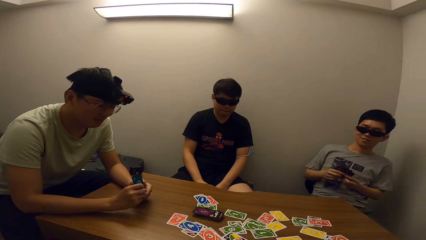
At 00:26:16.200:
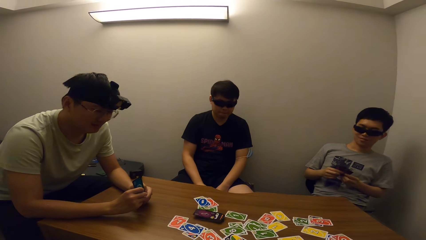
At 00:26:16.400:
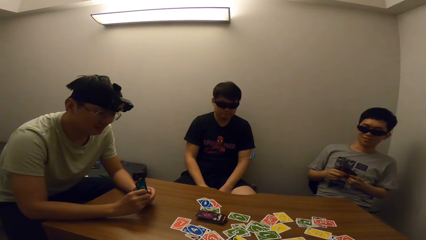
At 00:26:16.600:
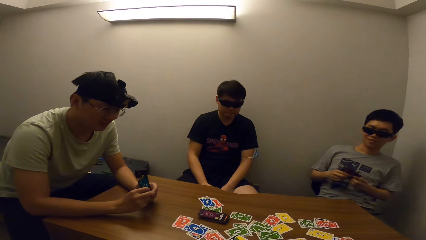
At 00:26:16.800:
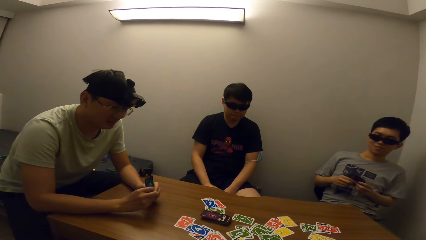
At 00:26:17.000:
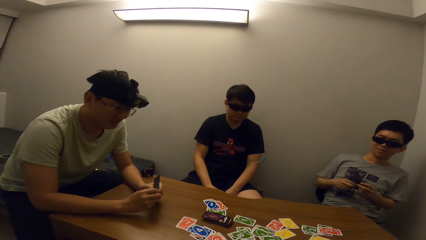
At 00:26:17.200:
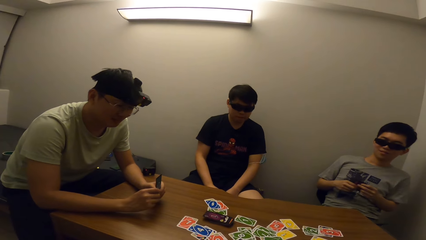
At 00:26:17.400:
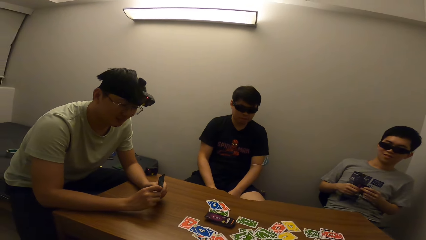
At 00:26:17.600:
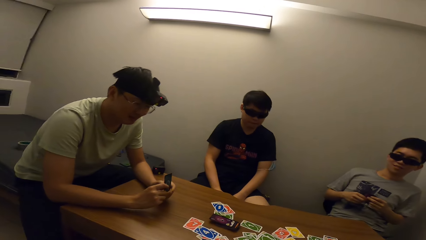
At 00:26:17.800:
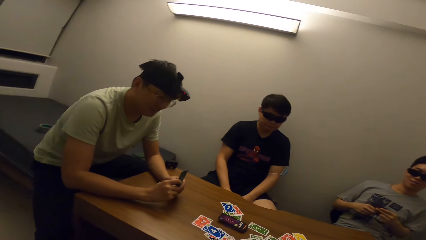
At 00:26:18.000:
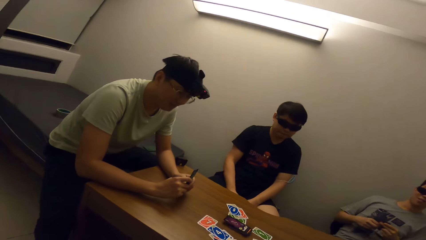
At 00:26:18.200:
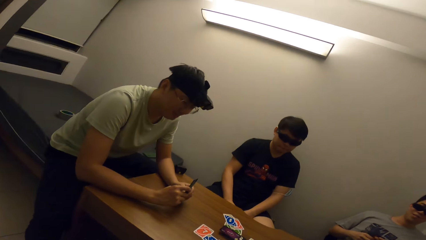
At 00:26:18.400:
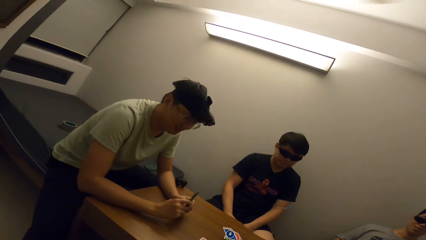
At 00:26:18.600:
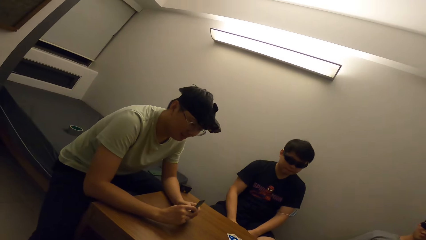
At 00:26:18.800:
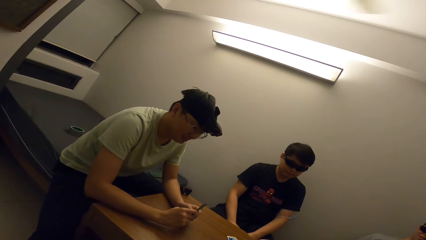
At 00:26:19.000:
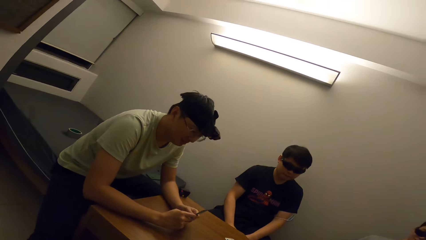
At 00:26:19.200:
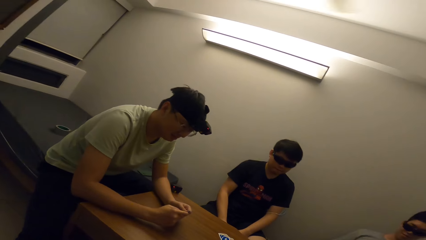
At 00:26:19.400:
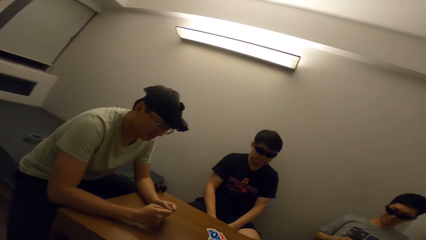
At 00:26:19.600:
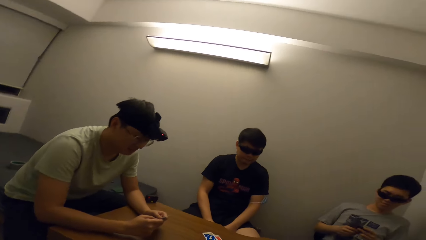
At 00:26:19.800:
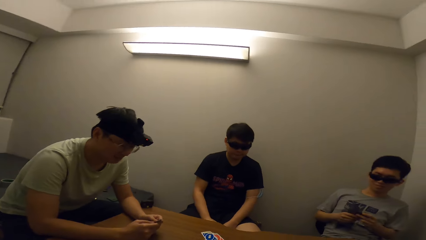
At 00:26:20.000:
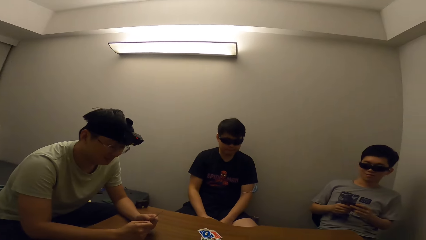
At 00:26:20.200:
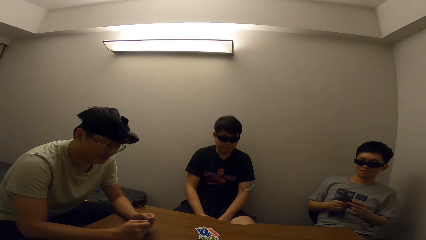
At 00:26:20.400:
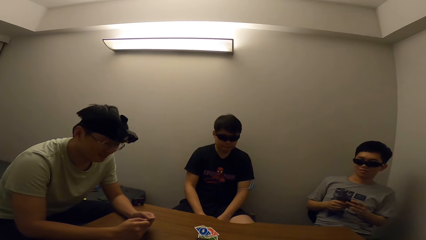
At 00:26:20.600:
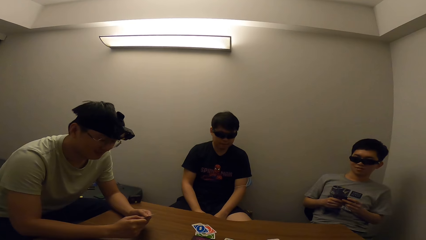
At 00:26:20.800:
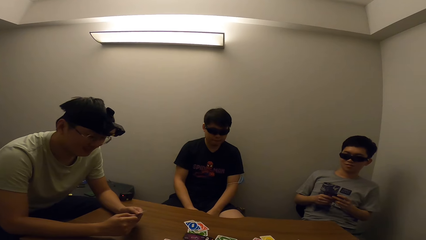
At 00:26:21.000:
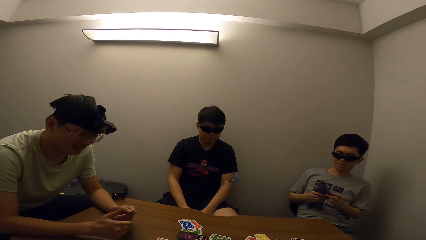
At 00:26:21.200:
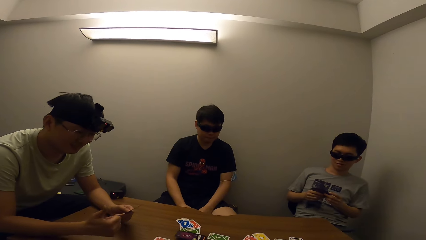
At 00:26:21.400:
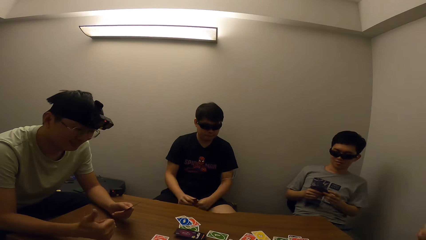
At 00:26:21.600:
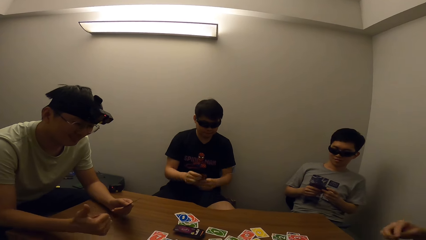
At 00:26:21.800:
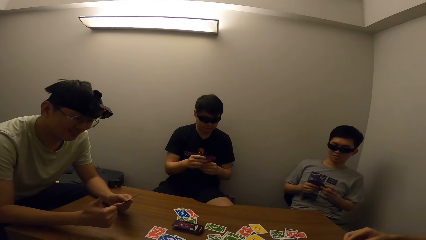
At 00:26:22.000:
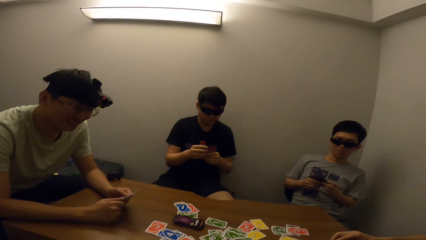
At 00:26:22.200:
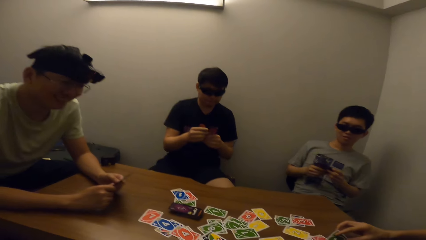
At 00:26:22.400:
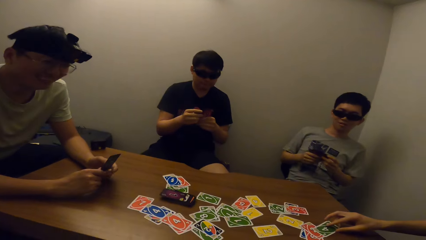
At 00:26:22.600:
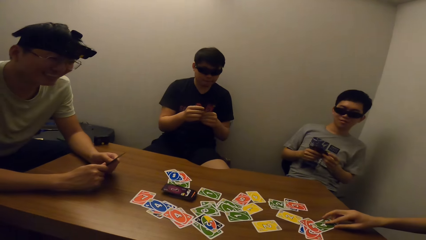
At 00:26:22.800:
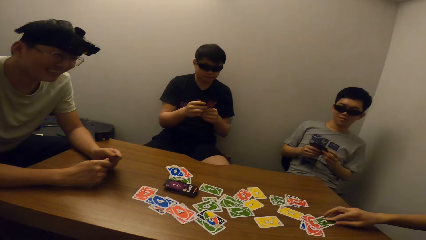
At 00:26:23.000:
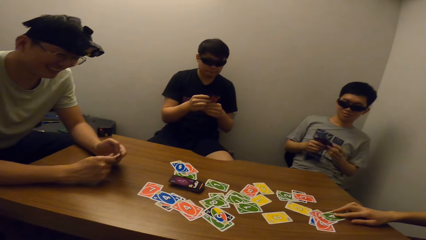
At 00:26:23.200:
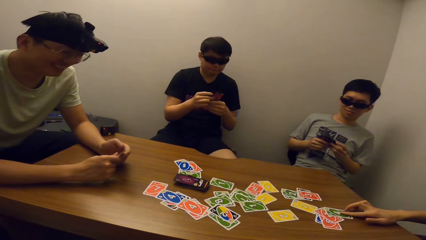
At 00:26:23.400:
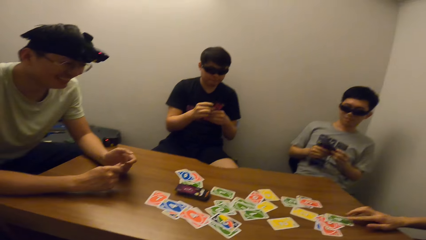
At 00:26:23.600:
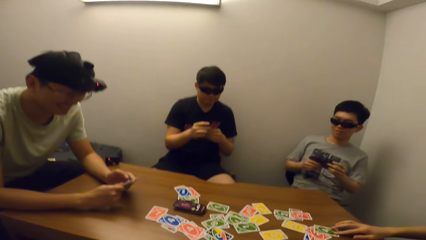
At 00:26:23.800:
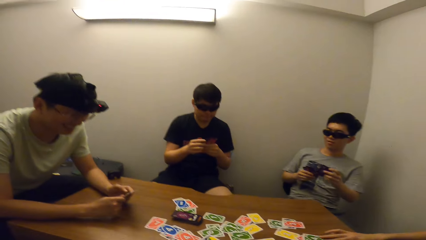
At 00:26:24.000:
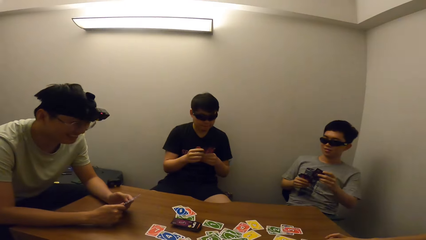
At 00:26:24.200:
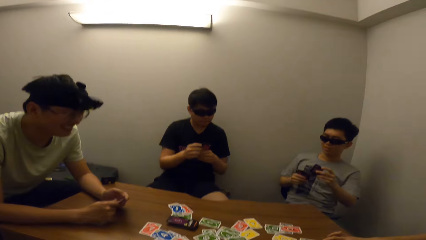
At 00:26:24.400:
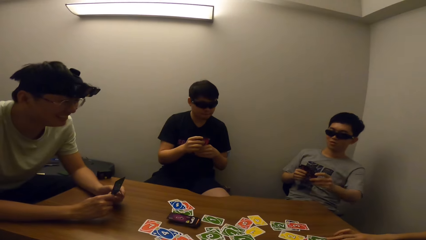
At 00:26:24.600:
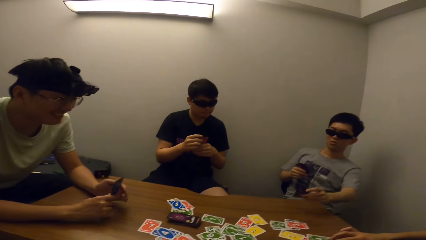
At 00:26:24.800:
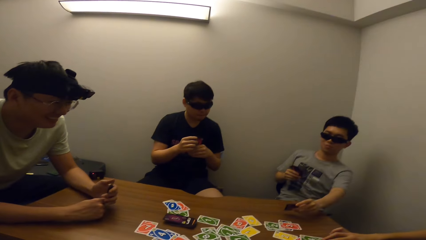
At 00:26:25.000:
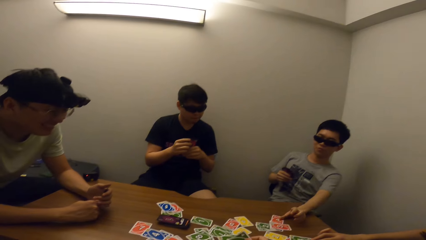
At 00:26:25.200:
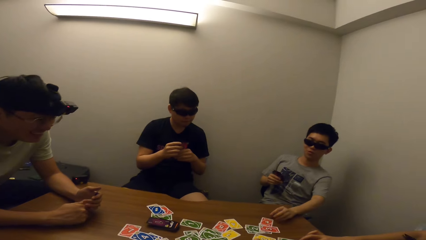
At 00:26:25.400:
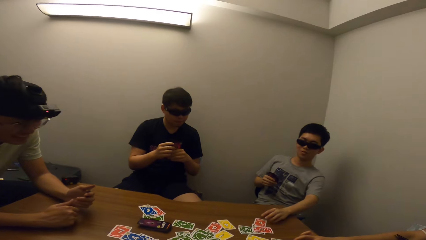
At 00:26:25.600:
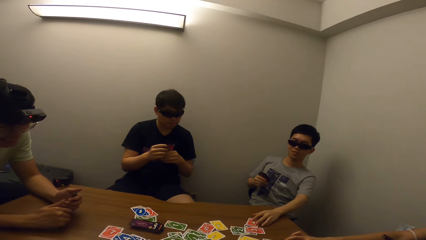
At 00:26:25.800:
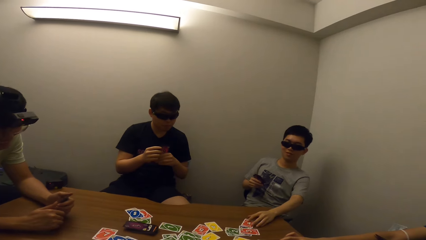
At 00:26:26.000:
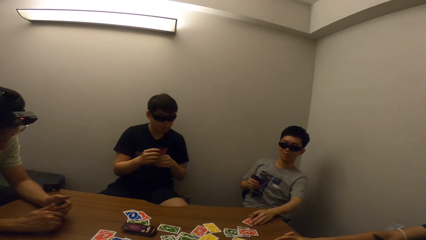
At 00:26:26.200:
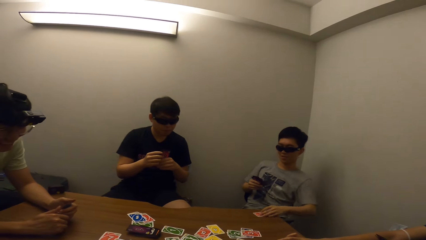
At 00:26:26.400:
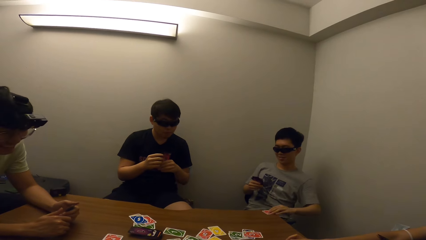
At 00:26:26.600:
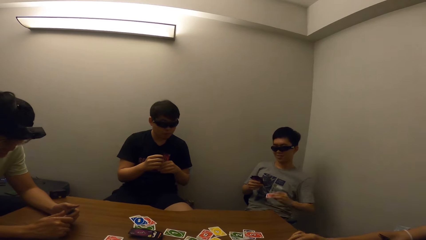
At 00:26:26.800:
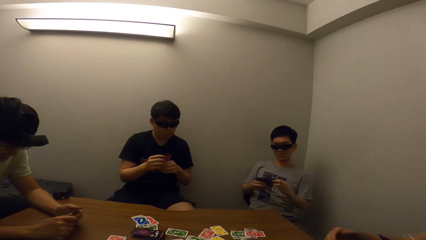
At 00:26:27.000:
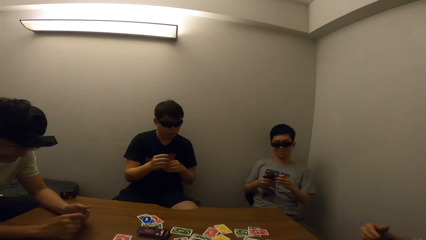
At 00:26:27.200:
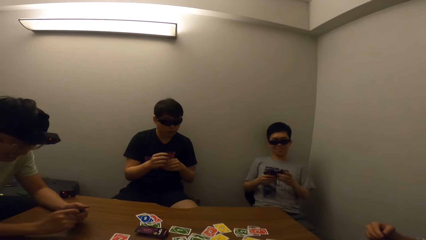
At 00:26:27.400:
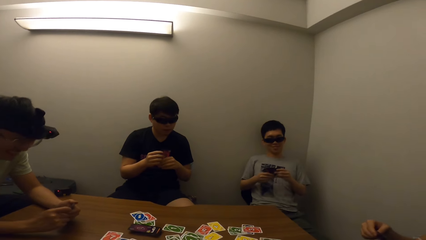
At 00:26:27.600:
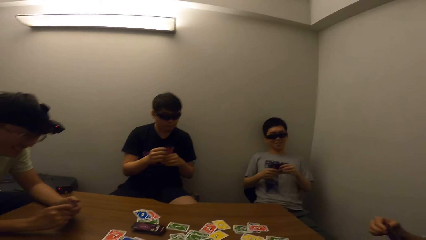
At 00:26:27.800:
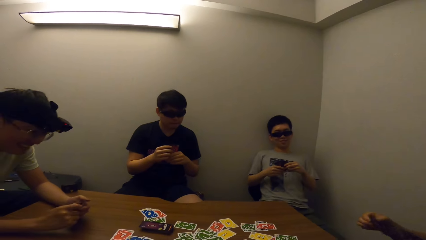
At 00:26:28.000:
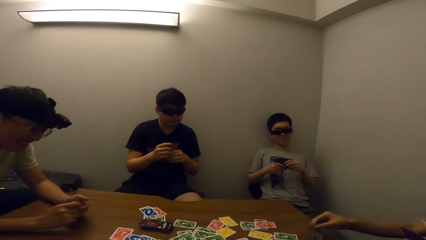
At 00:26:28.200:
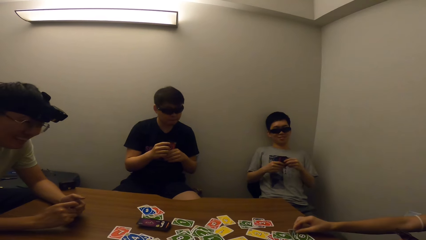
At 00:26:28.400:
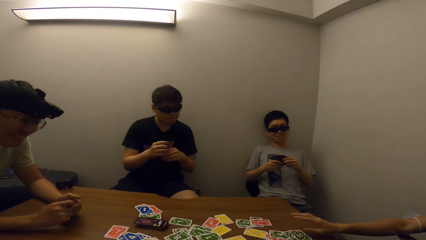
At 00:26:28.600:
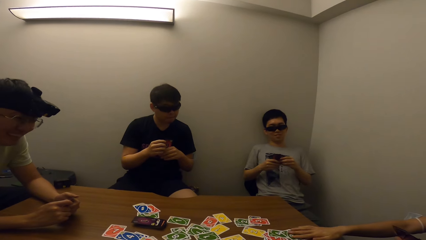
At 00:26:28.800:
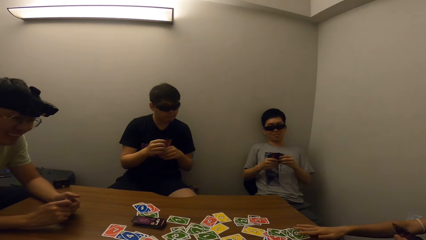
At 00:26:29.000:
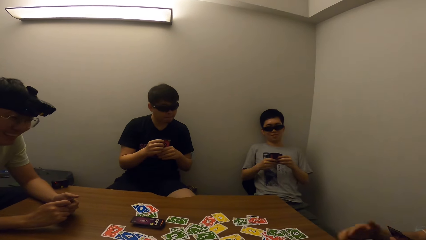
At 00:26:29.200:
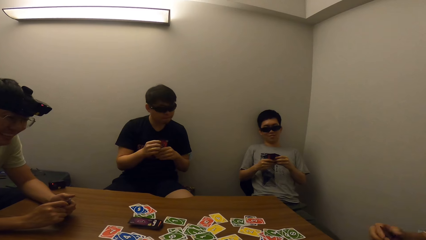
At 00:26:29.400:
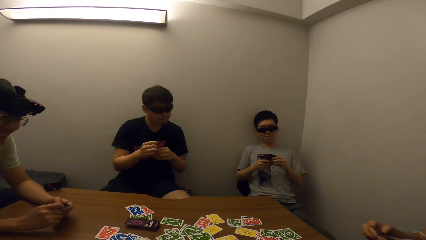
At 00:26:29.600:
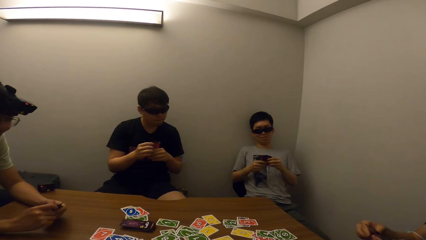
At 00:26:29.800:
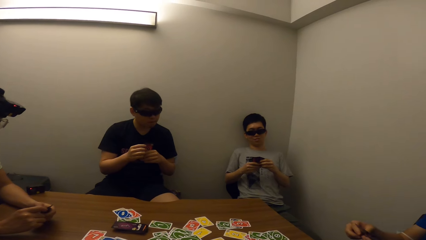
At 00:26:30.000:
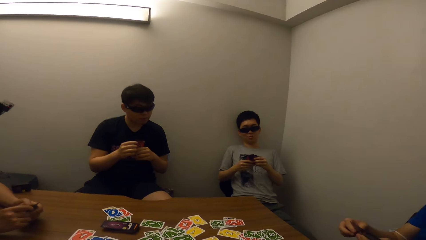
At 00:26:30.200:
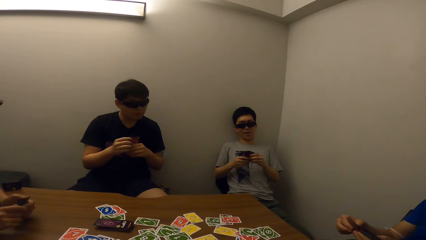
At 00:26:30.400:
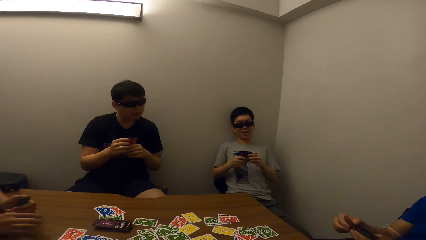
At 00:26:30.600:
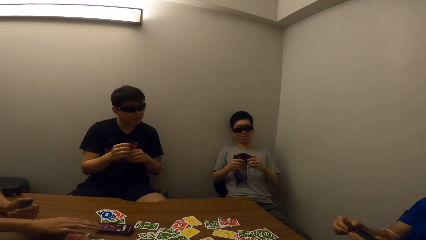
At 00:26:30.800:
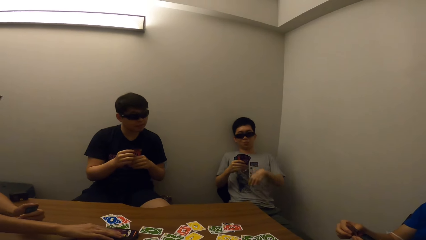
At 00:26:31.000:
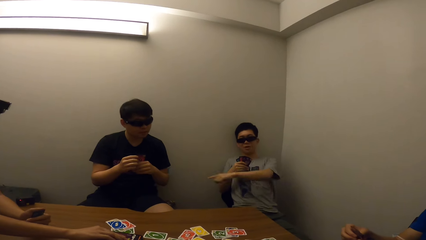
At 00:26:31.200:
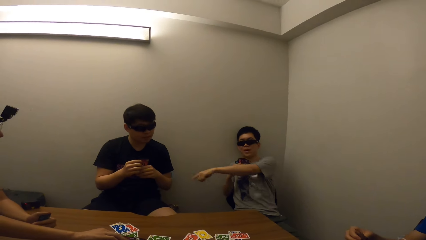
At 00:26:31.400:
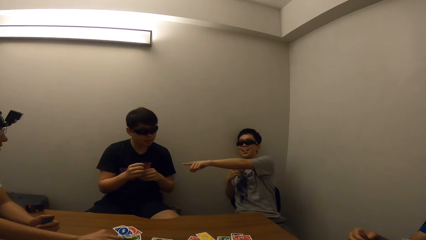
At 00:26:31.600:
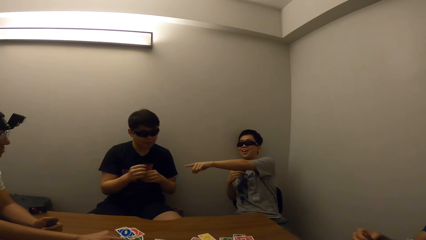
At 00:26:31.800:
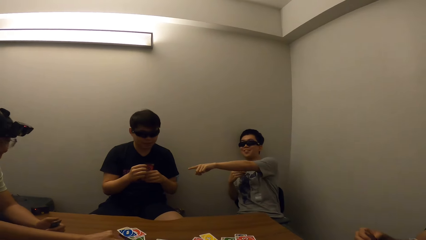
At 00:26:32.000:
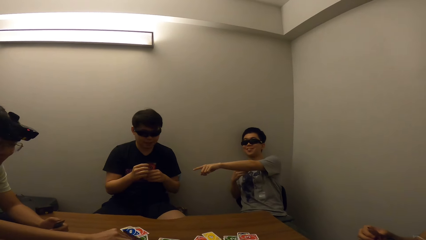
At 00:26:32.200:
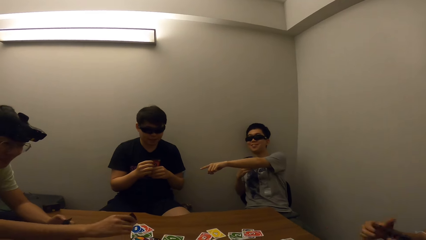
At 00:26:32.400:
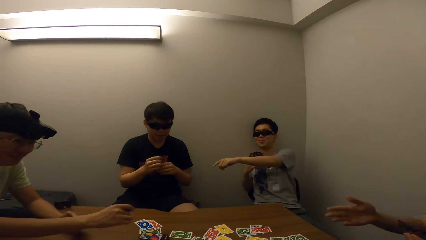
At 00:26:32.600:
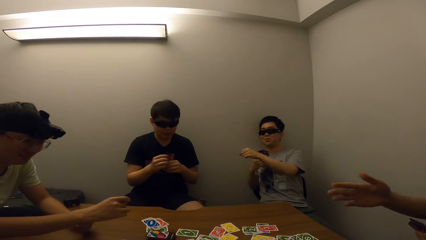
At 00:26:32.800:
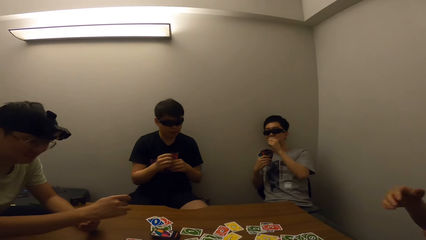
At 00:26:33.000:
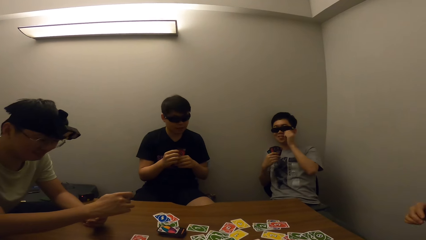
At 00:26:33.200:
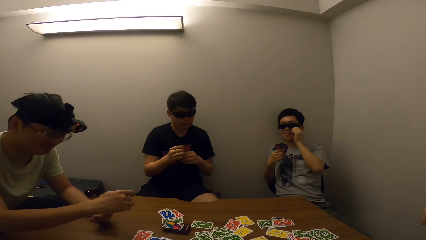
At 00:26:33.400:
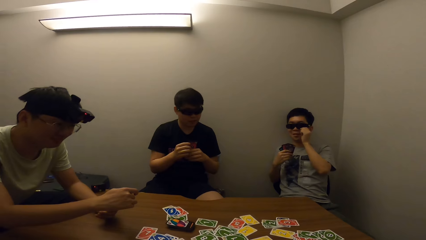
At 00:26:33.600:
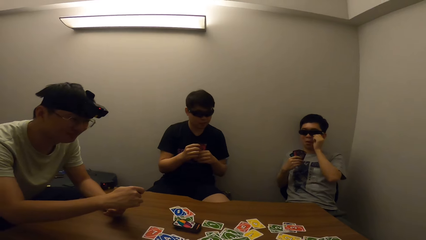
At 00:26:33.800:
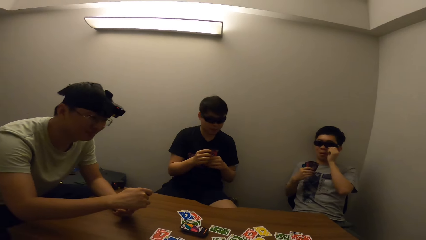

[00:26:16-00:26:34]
A man drops cards on the table. The man picks up a card. The man points at a person.
